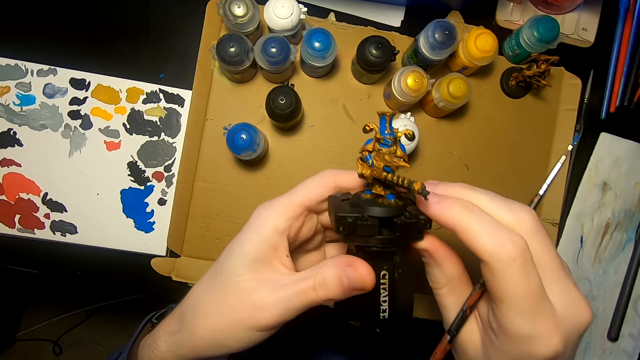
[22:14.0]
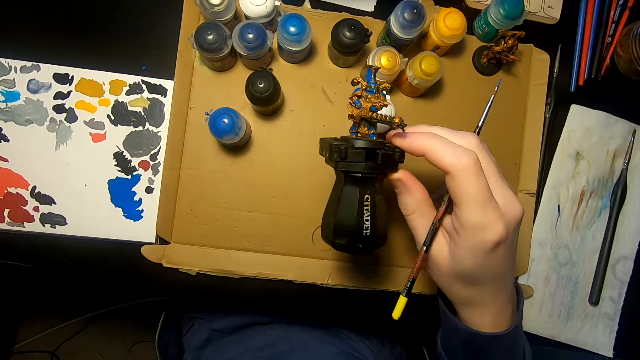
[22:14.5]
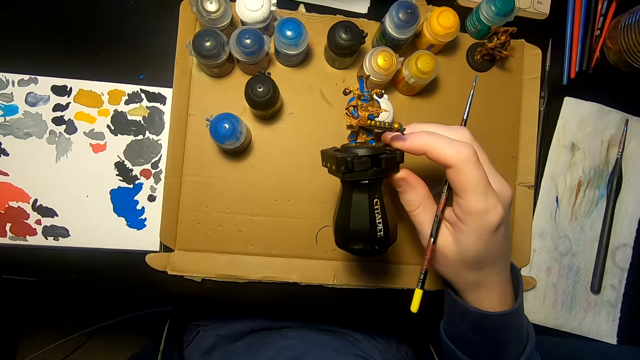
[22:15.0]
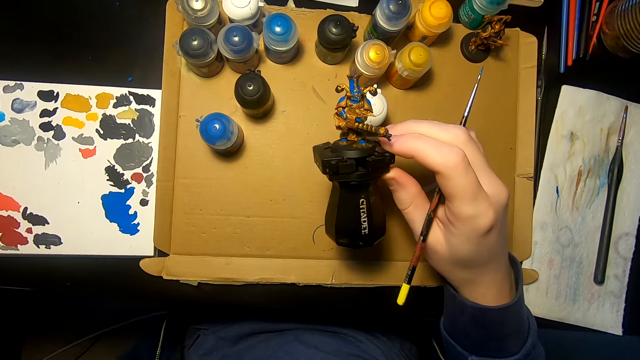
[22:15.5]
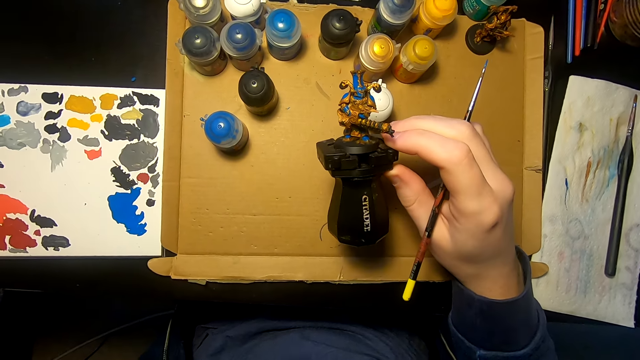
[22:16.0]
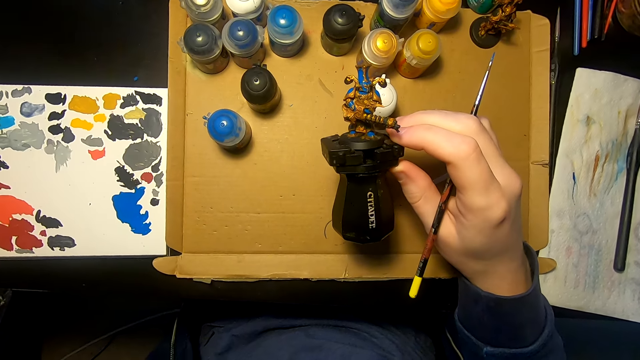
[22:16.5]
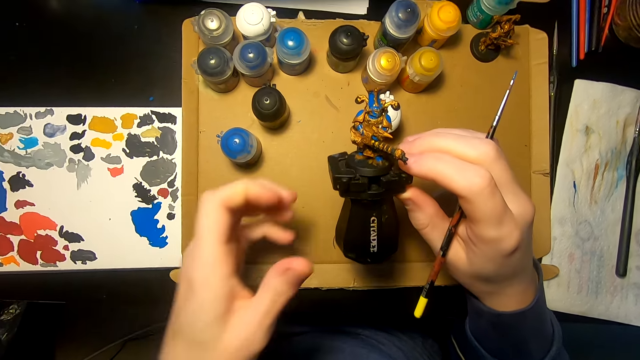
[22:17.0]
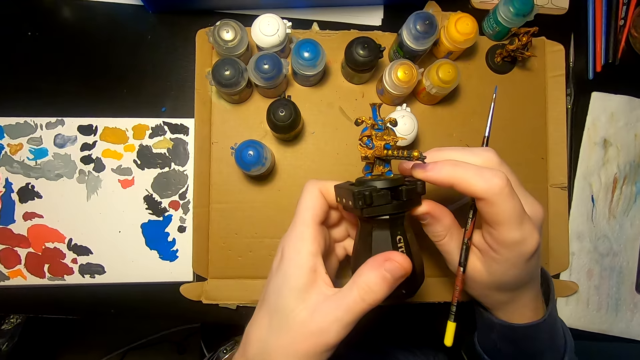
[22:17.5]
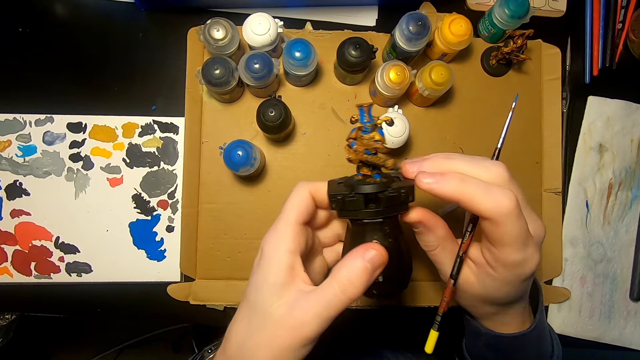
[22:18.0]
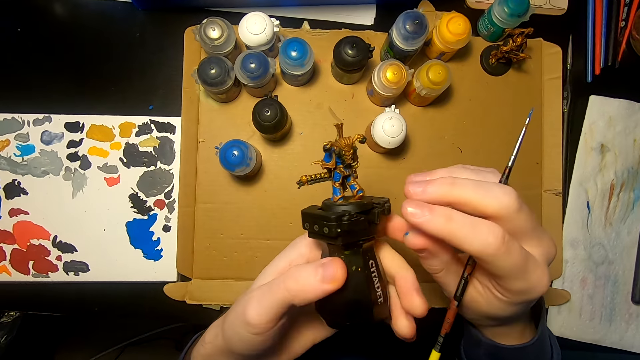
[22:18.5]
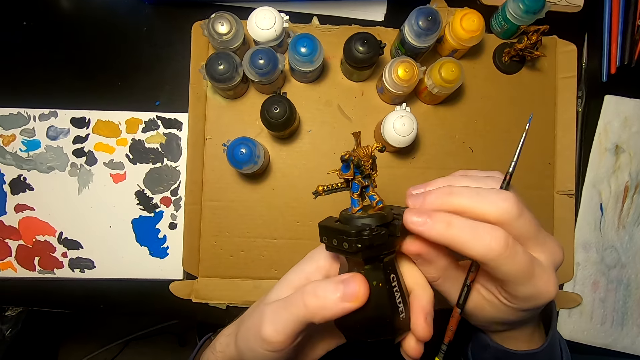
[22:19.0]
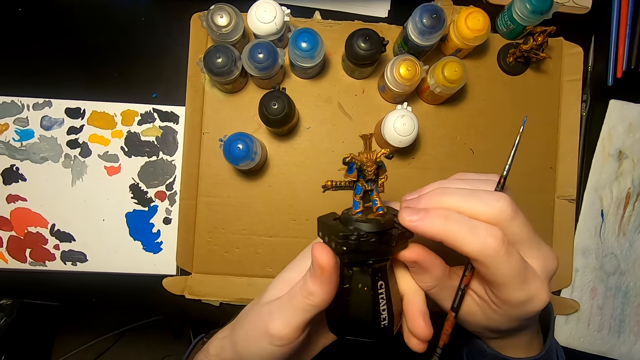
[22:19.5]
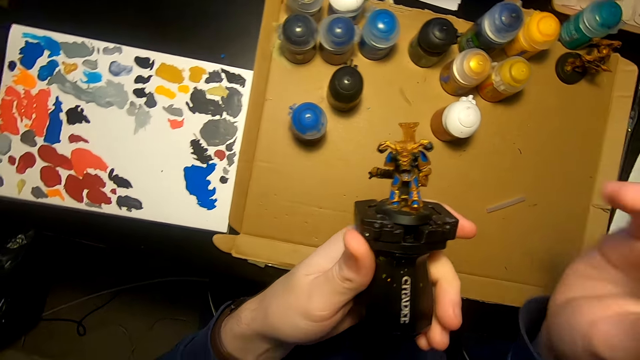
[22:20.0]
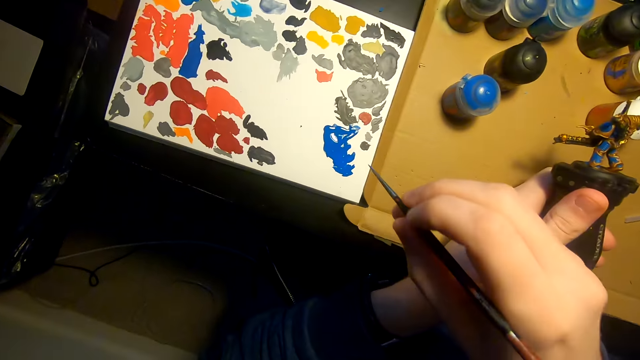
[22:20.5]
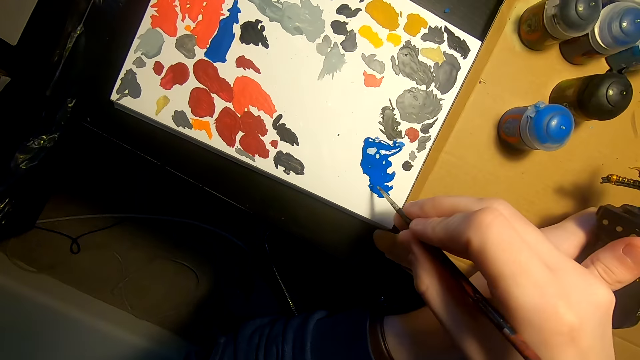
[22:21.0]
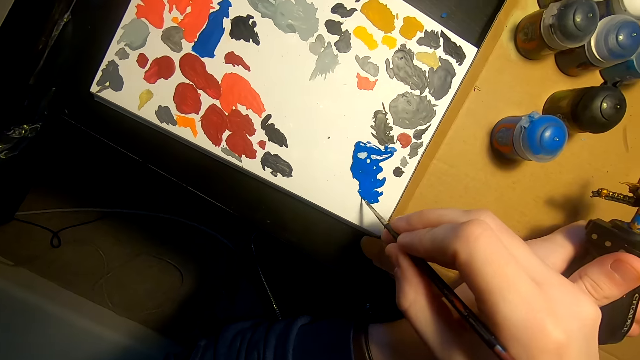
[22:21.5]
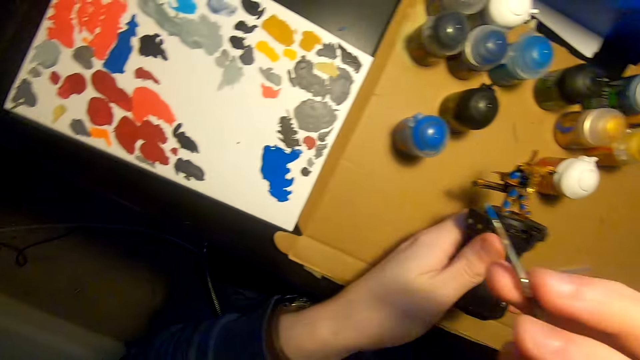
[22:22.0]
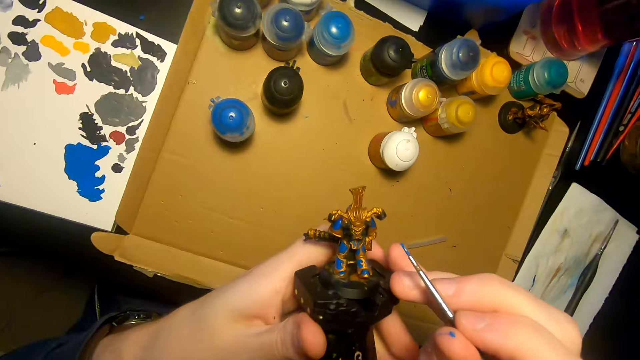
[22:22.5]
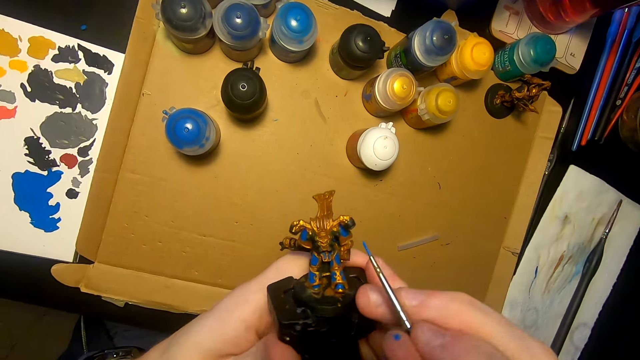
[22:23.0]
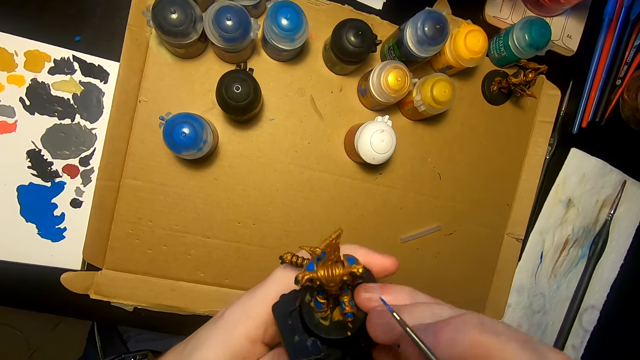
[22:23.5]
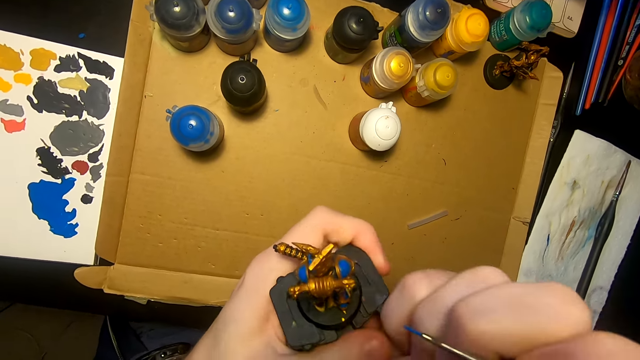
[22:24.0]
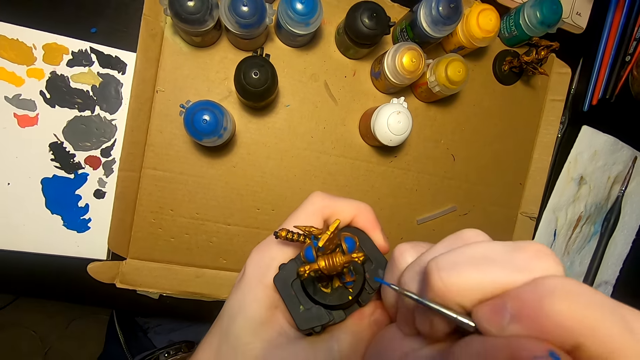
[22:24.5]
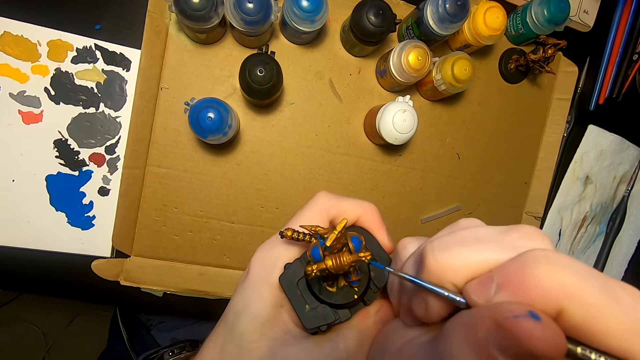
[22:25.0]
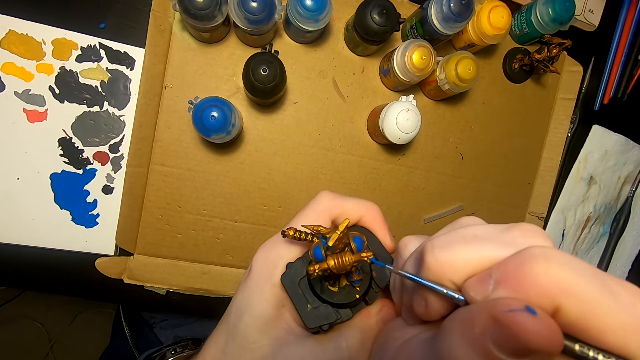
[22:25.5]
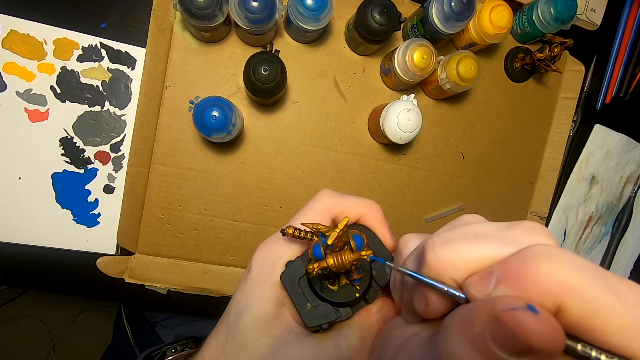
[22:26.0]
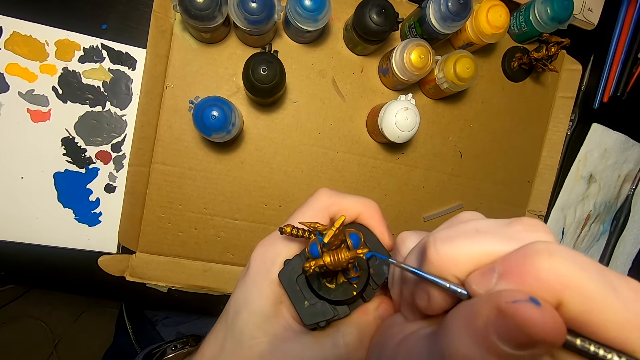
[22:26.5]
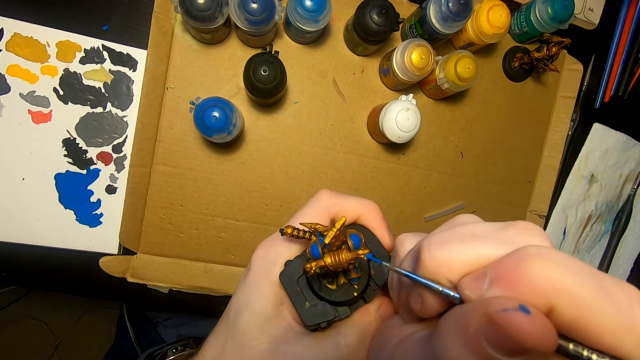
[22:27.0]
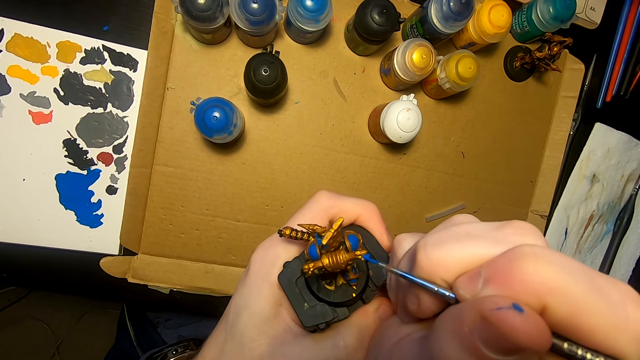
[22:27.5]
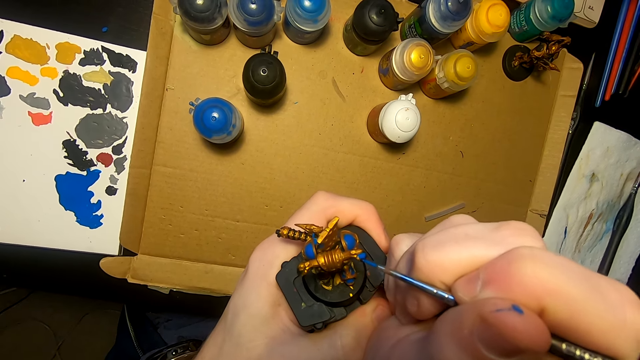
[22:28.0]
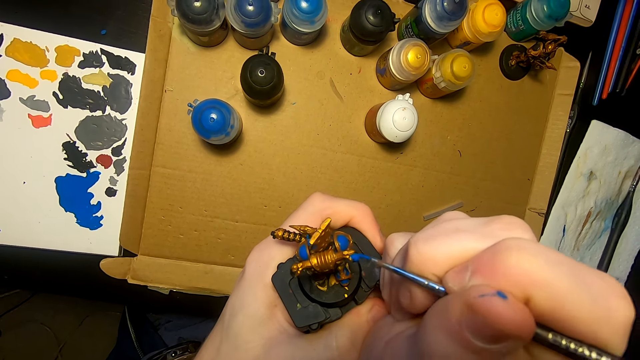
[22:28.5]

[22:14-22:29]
The camera wearer stares at the model sculpture. They turn an object. They put the paints on the painting brush. They paint the model sculpture with the painting brush.

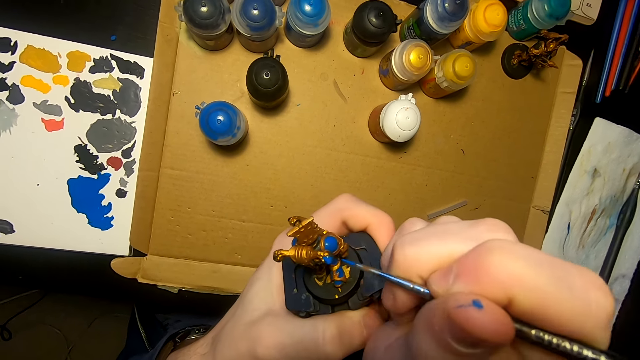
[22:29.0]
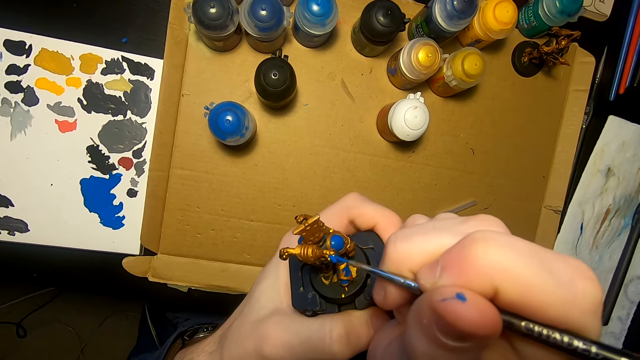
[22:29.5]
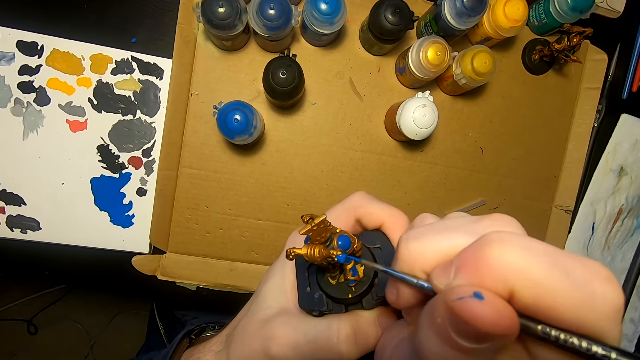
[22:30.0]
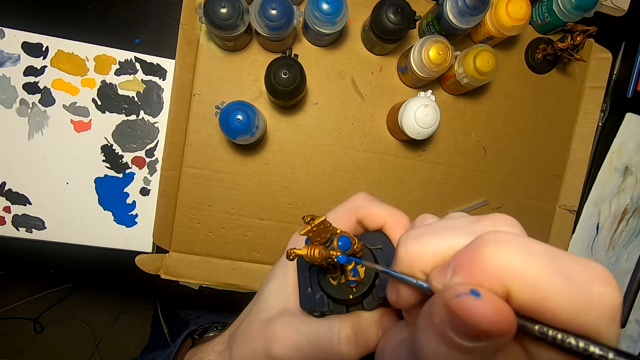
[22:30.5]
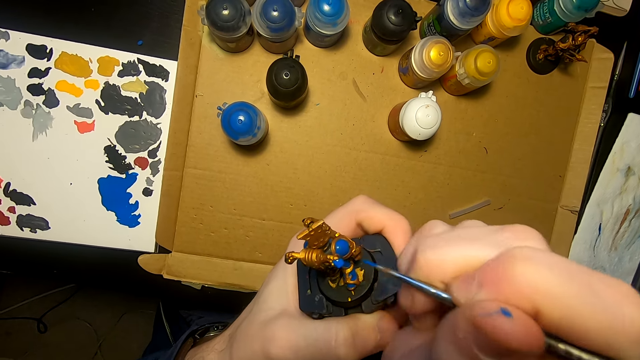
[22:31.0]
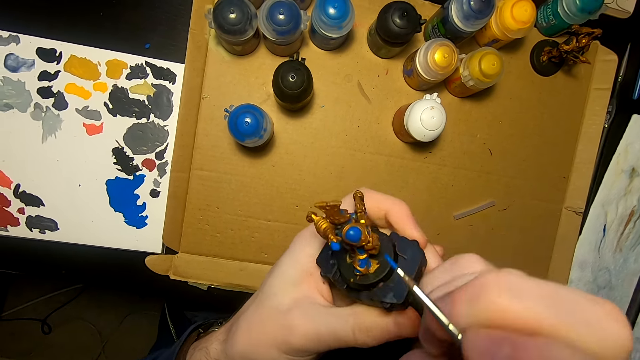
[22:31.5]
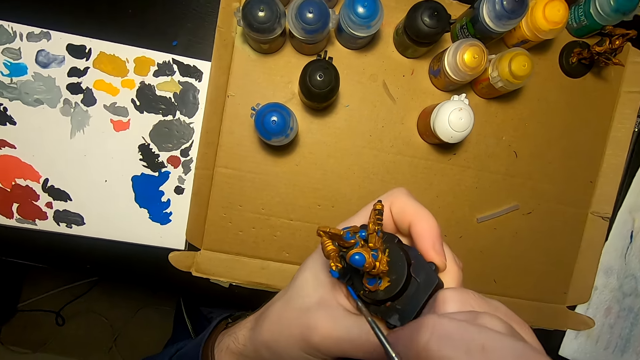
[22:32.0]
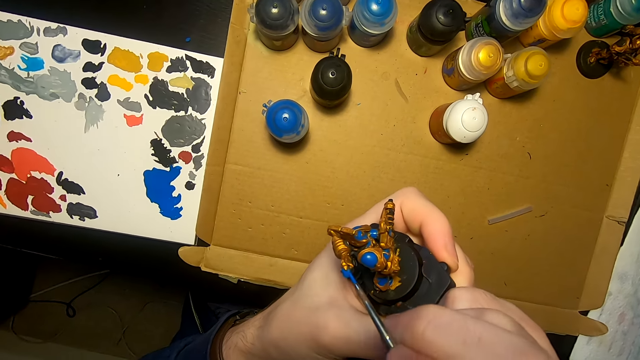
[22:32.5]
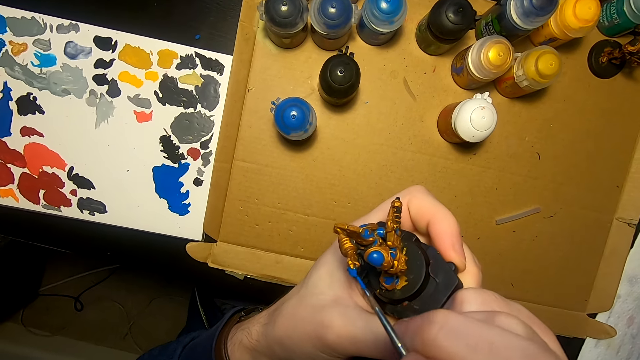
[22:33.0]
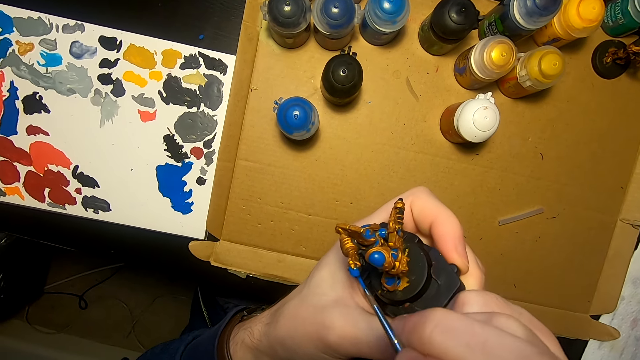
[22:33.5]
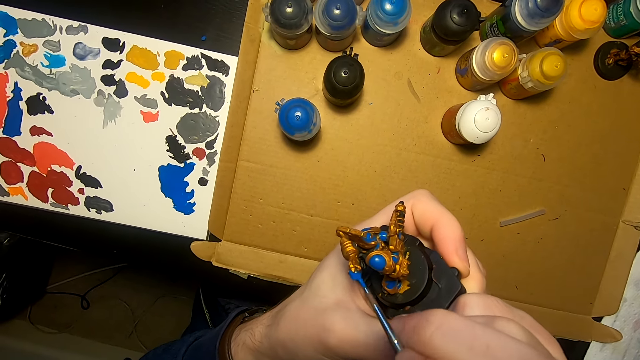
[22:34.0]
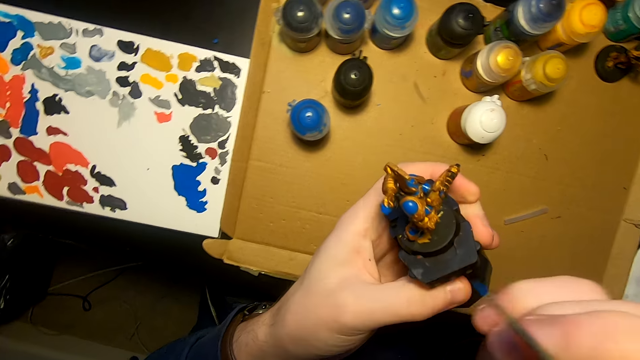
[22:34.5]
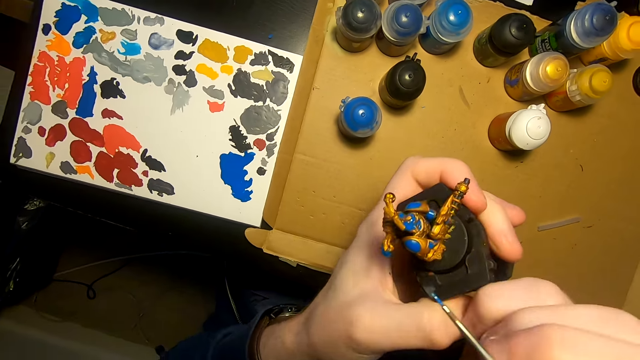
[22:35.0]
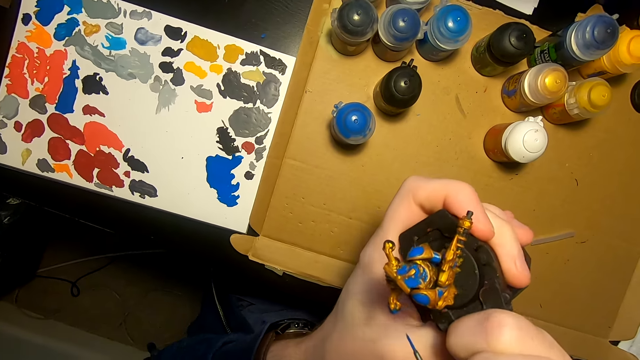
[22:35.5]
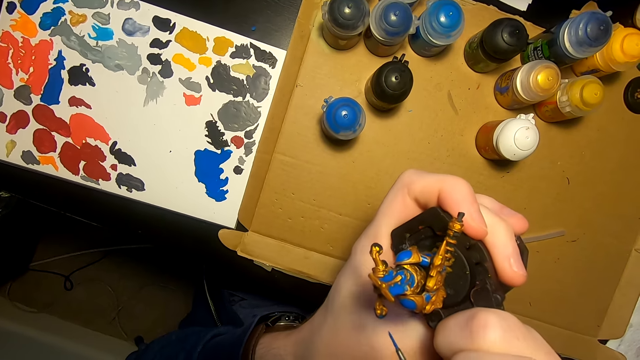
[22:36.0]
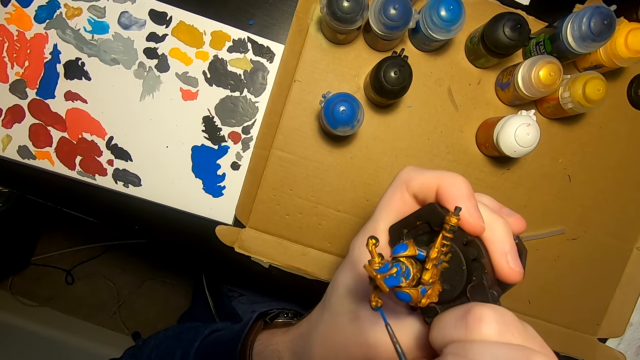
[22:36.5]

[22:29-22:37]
The camera wearer turns an object.
